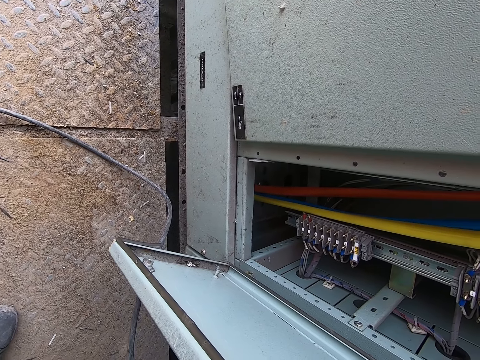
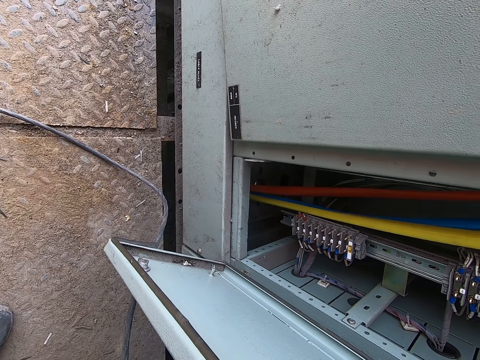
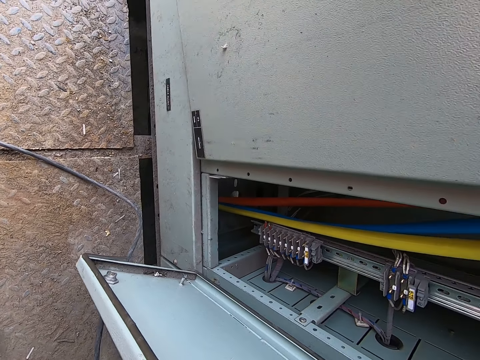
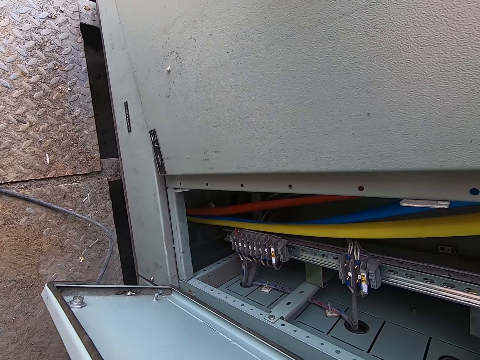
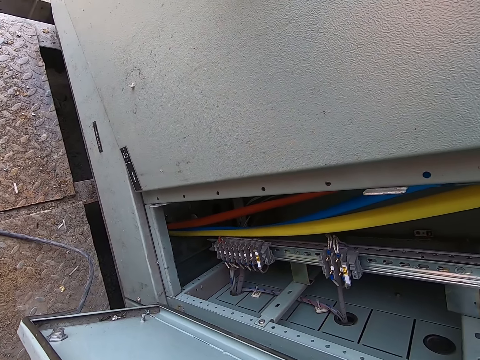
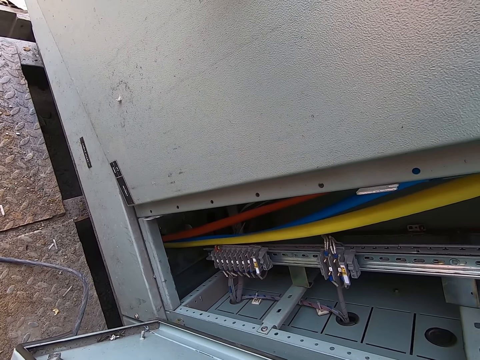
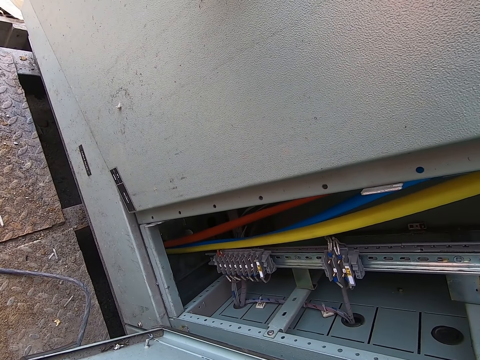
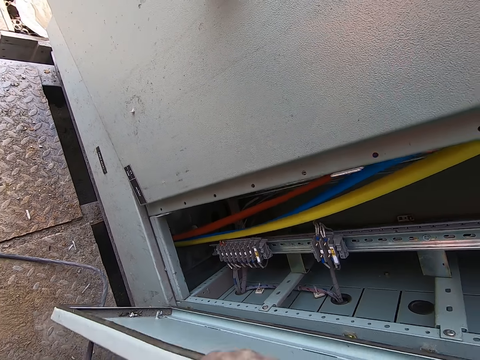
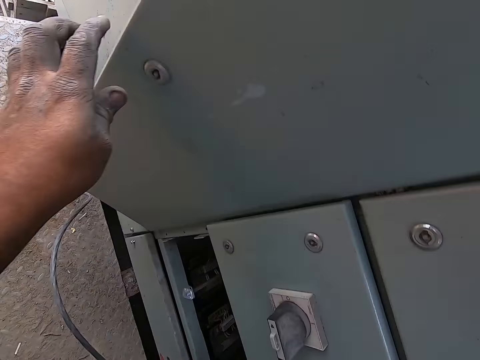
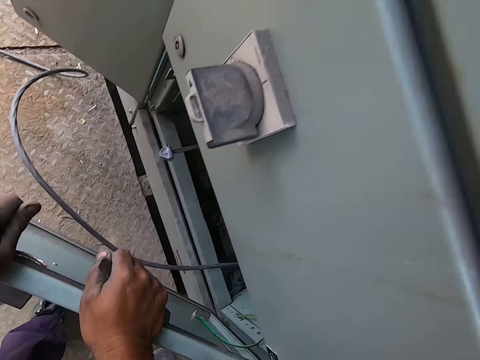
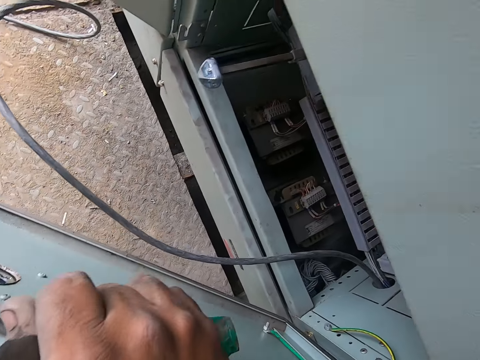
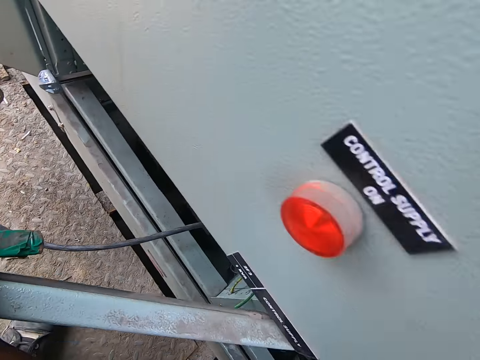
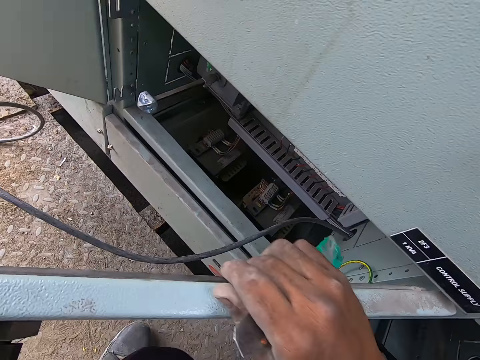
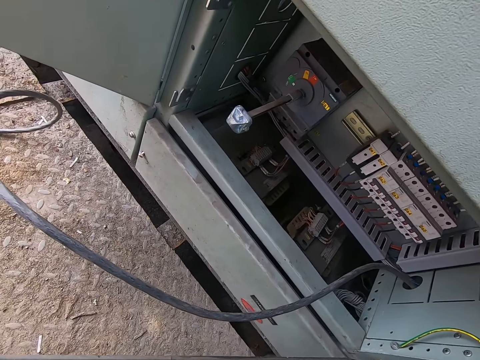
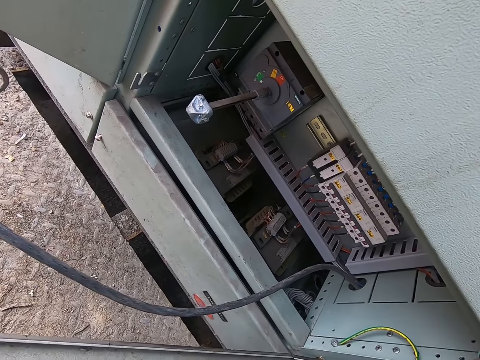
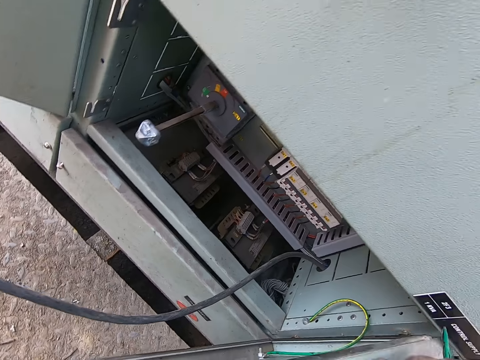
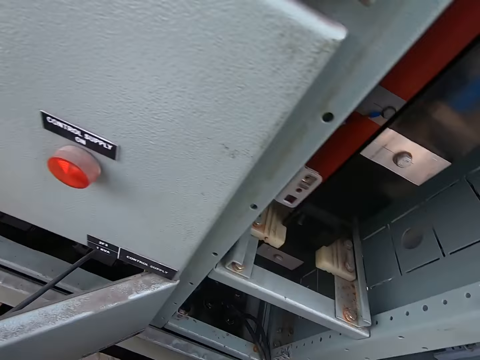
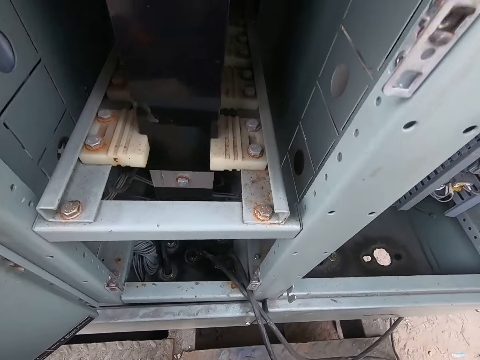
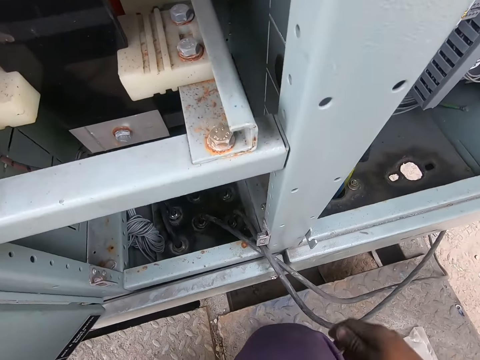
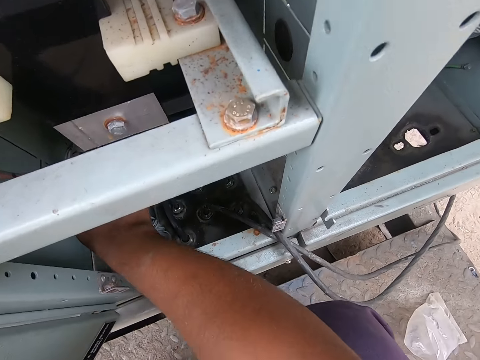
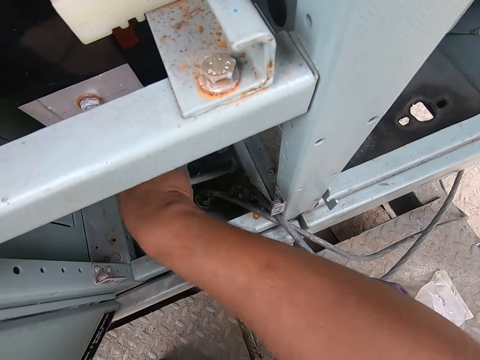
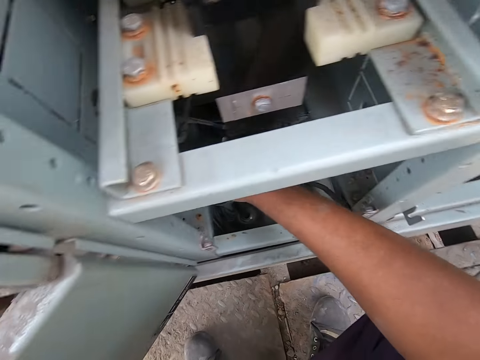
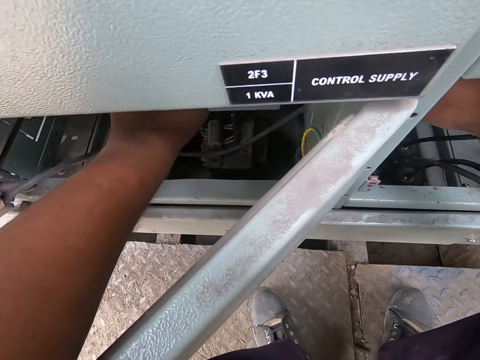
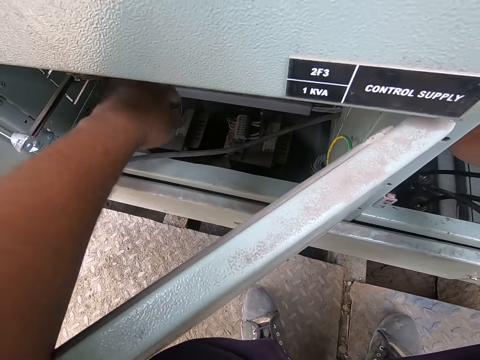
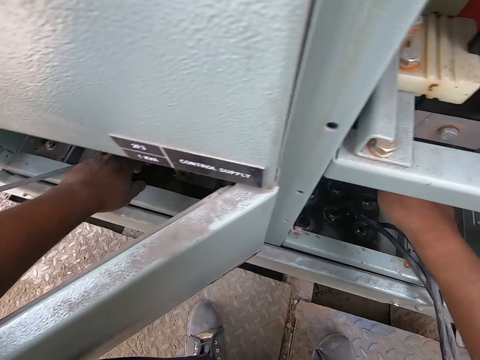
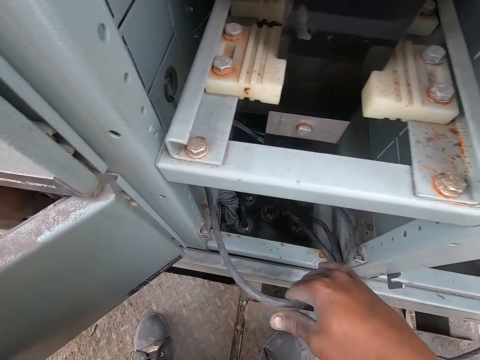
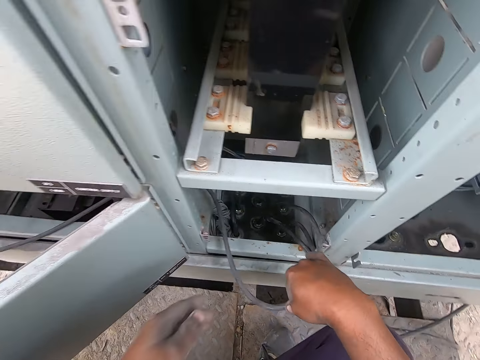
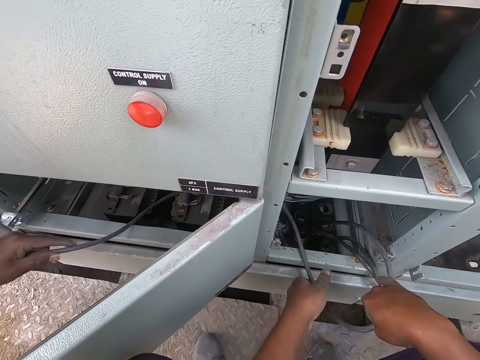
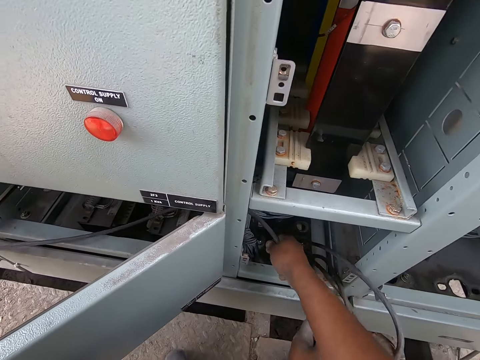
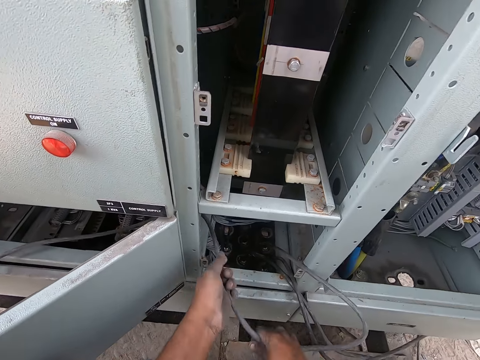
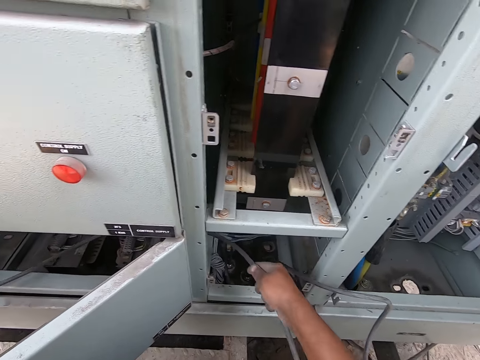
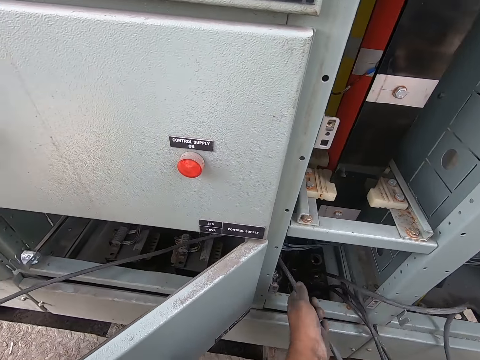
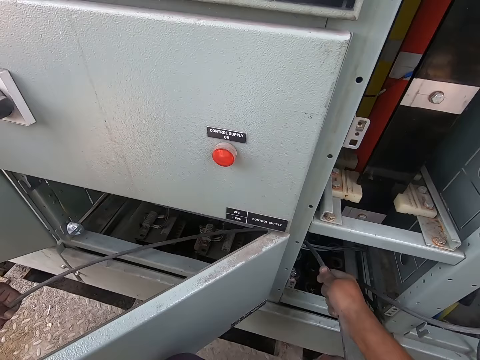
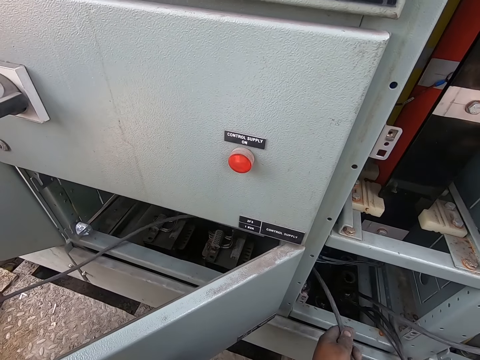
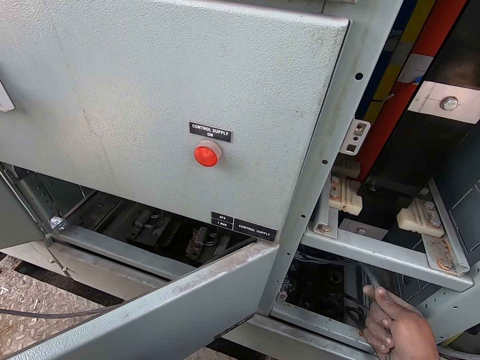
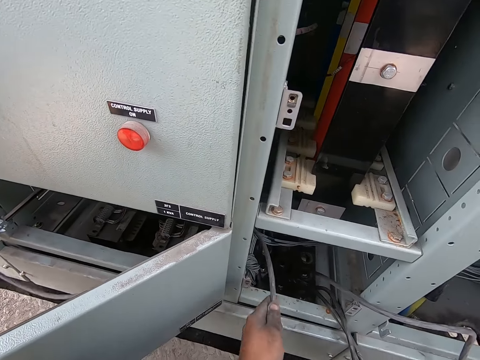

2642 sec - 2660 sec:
The camera wearer closes the cover of the electrical distribution control box with his left hand. He holds the meter box door. He stares round inside the meter box. He pulls the wire from the electrical distribution control box with his hands. A man moves the wire in the electrical distribution control box with his right hand.

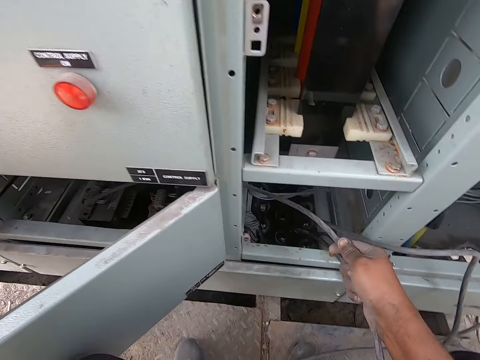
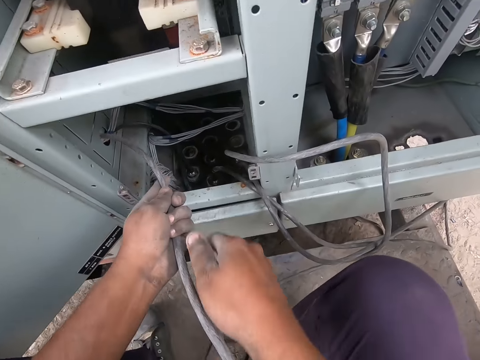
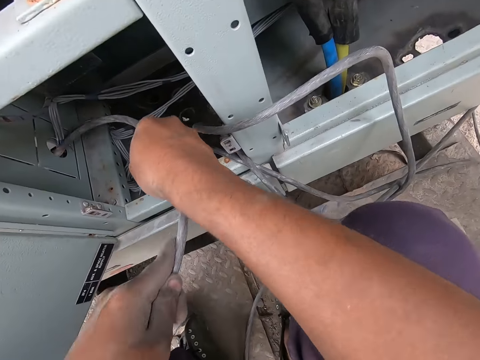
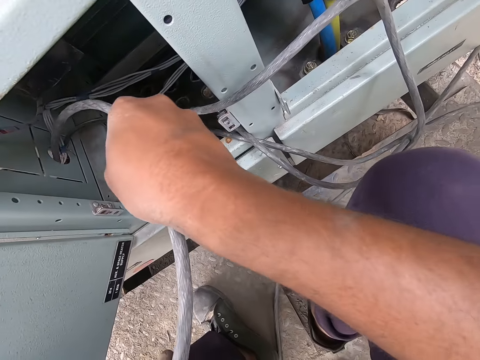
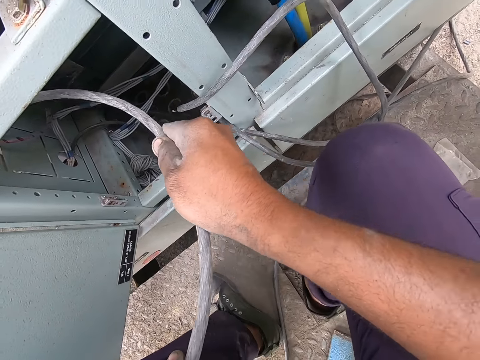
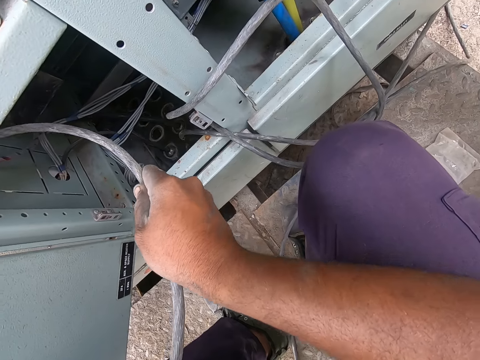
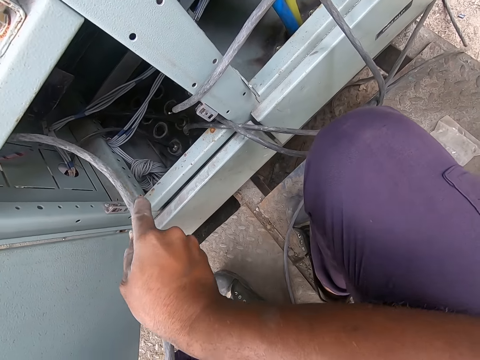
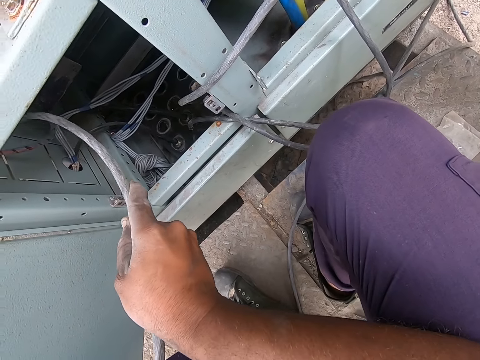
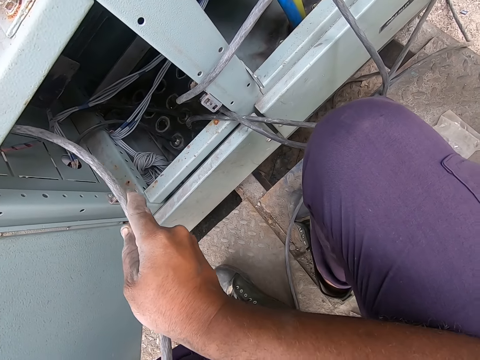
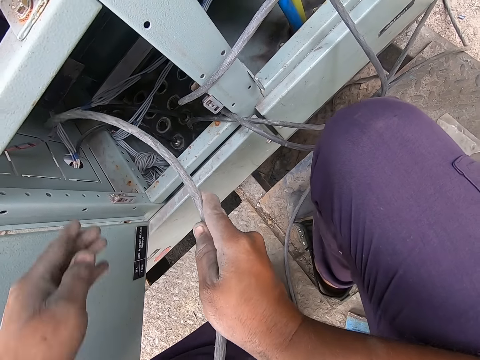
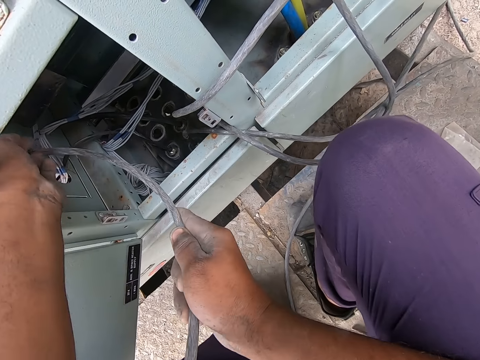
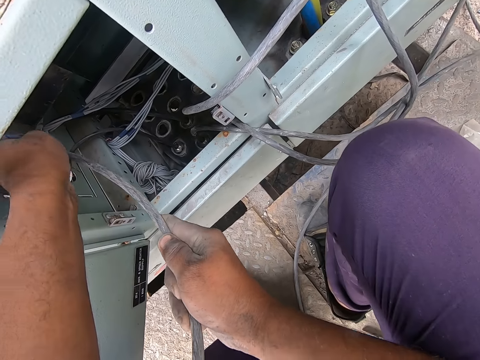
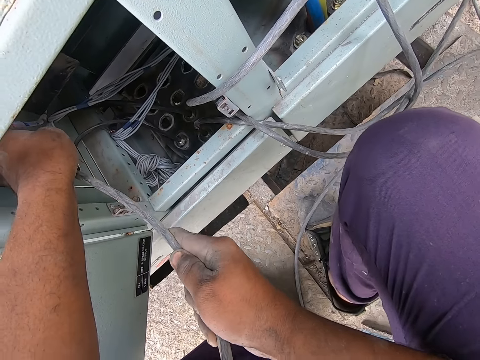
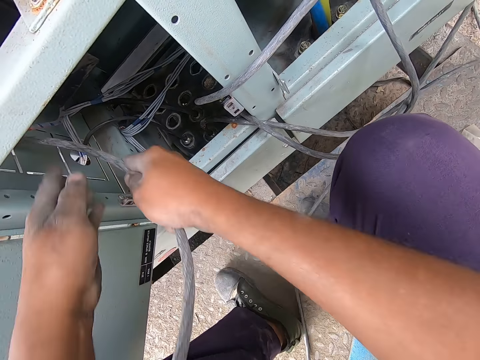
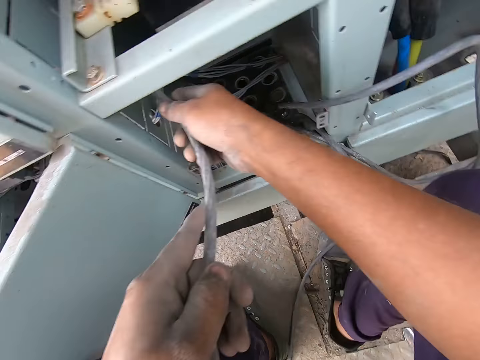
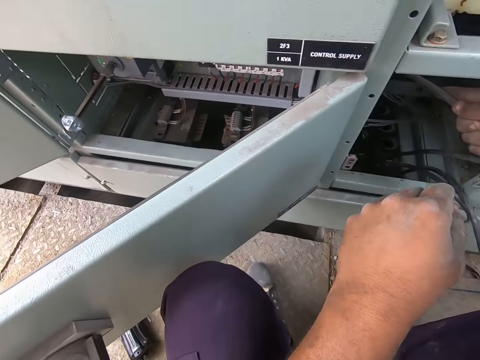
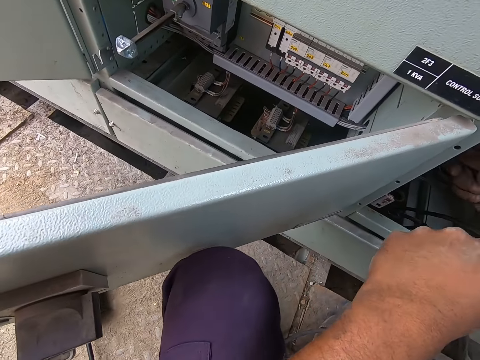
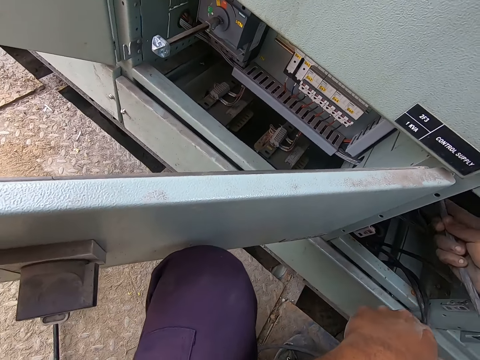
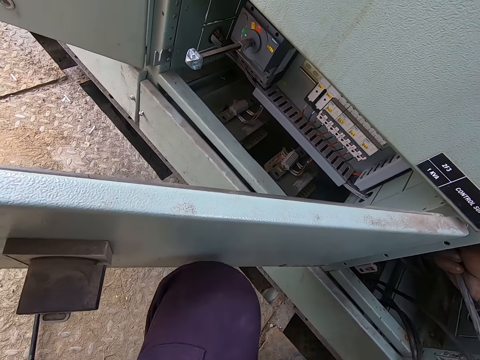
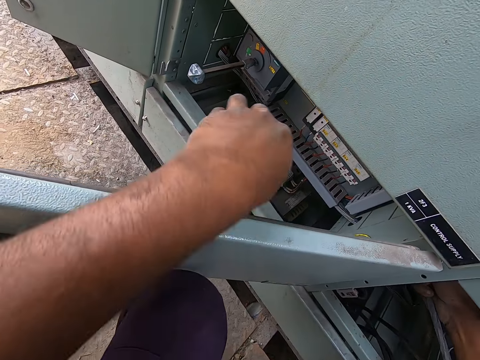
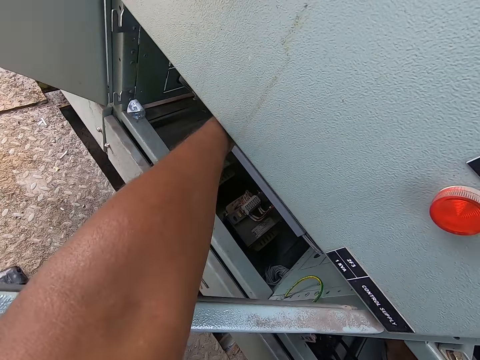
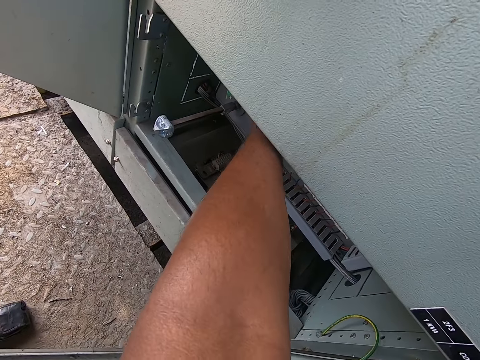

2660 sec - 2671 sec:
The camera wearer passes the wire through a hole in the electrical distribution control box with his hands.
